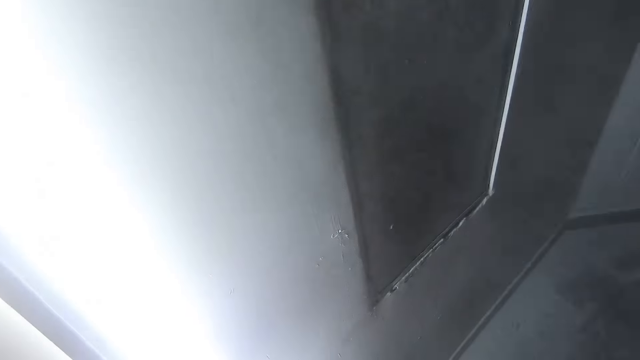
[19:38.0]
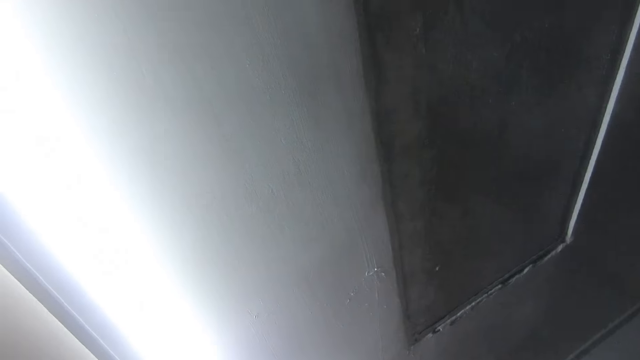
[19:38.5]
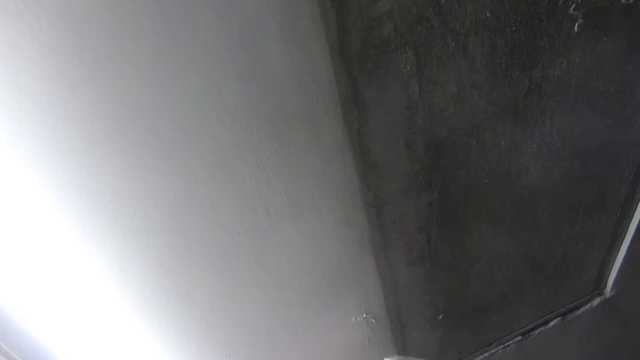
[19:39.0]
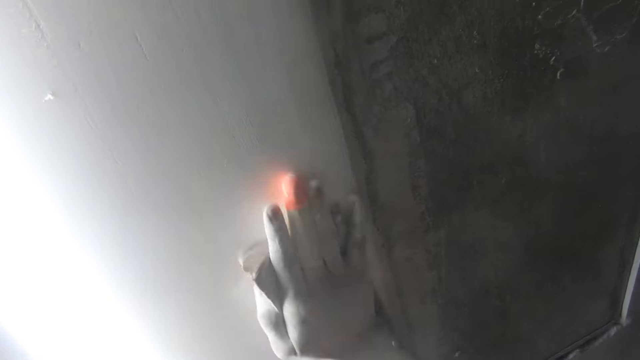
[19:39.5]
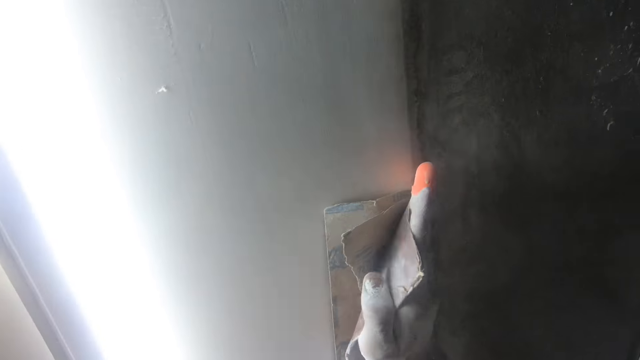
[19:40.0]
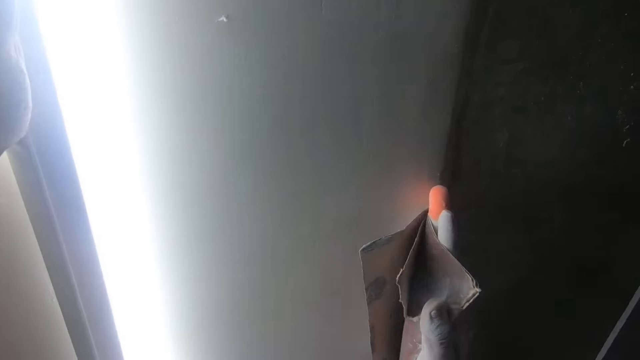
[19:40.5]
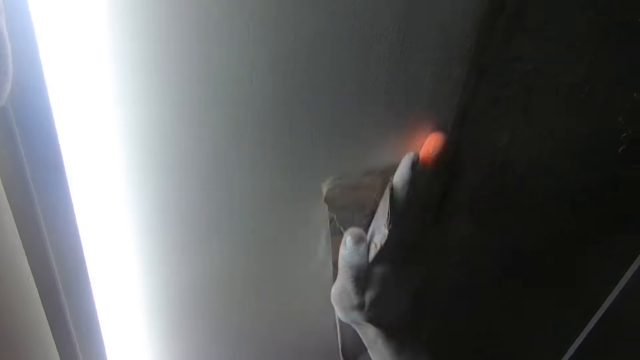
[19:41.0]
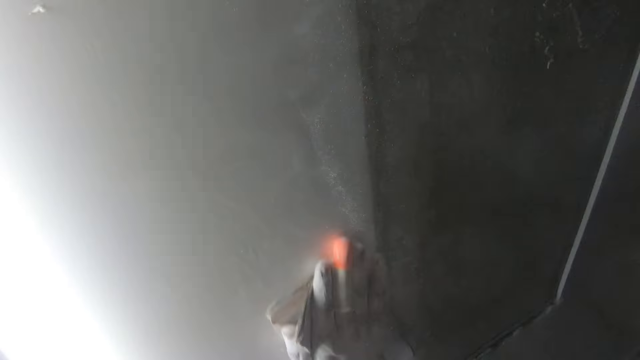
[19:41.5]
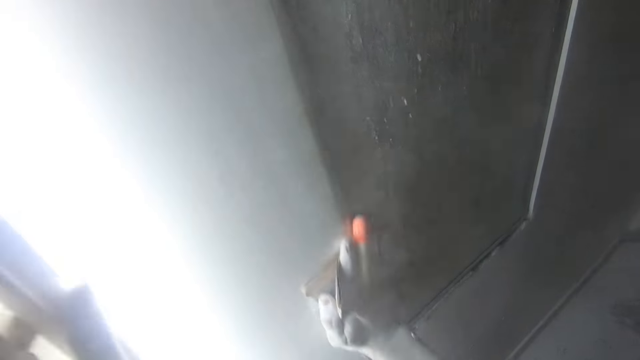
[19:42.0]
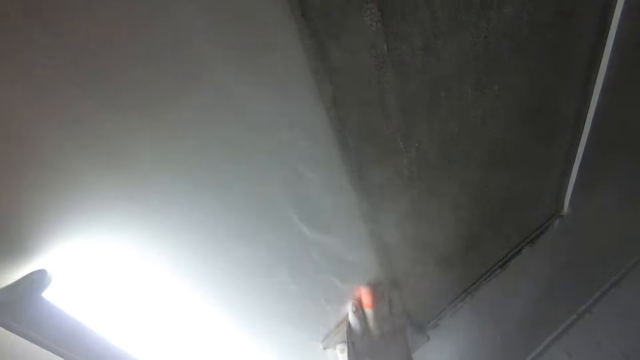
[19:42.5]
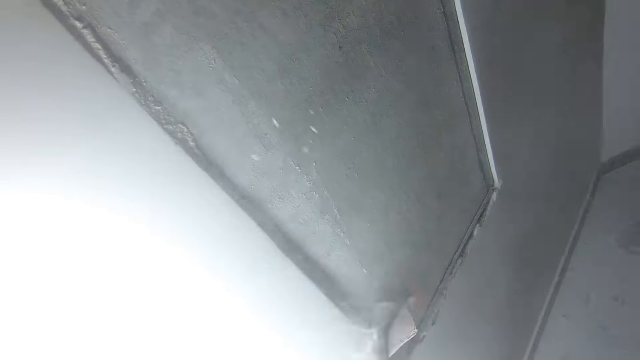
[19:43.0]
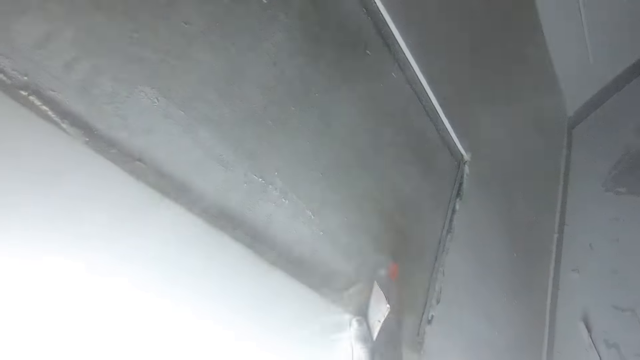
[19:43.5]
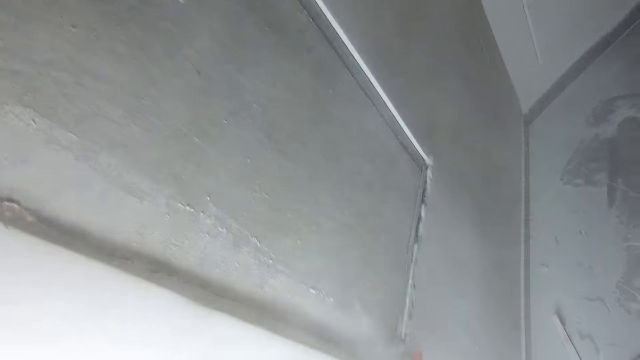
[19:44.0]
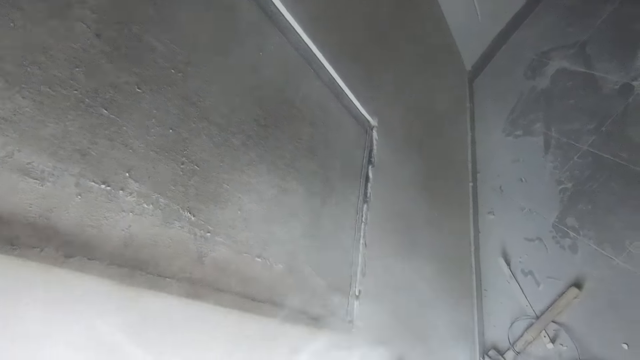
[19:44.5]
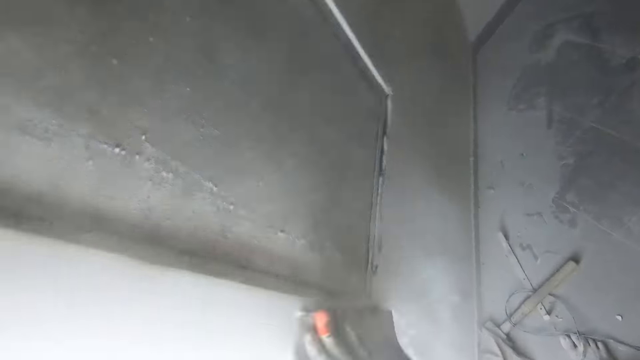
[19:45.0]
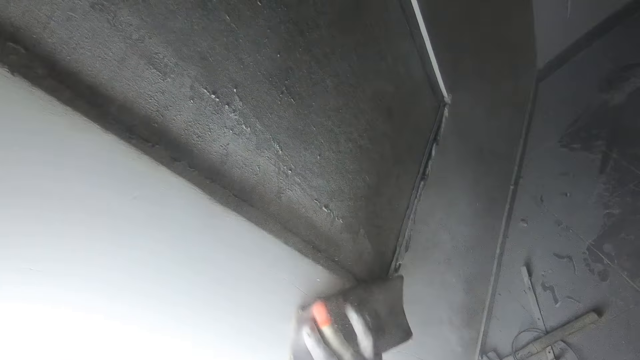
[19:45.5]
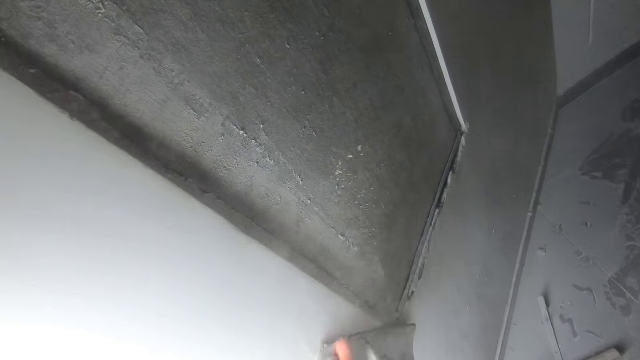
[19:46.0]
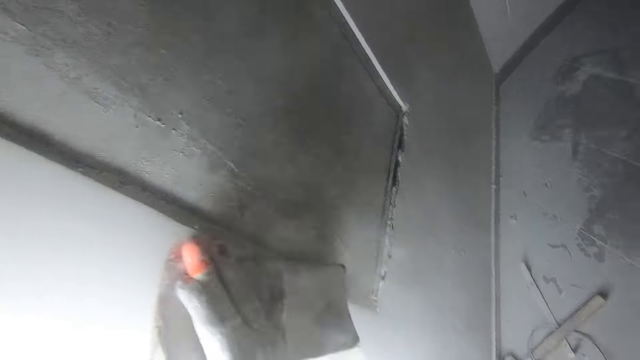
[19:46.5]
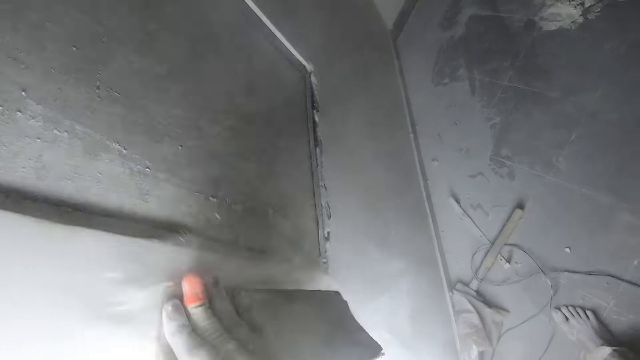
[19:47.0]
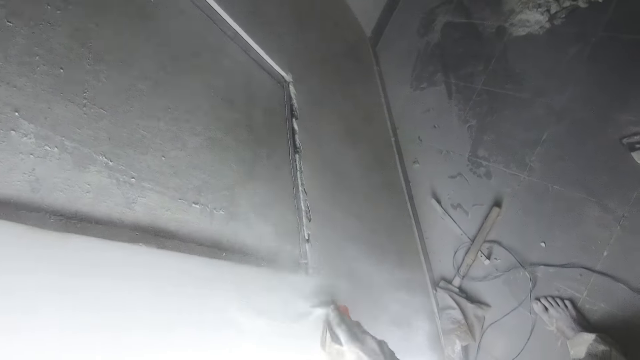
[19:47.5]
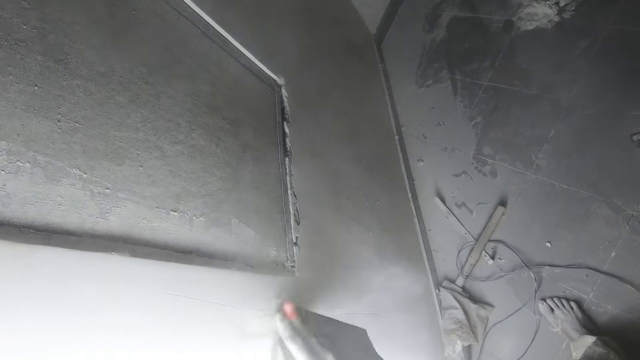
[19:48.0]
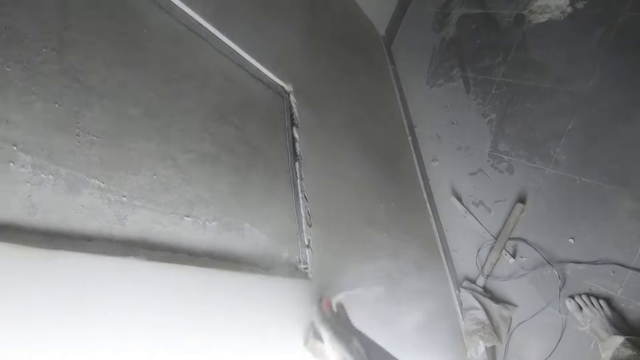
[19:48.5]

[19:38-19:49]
The camera wearer dusts the paper. They look towards the wall. They sand the wall with the sandpaper. They view the sandpaper. They sand the wall with the sandpaper using the right hand. They clean the wall with the sandpaper.

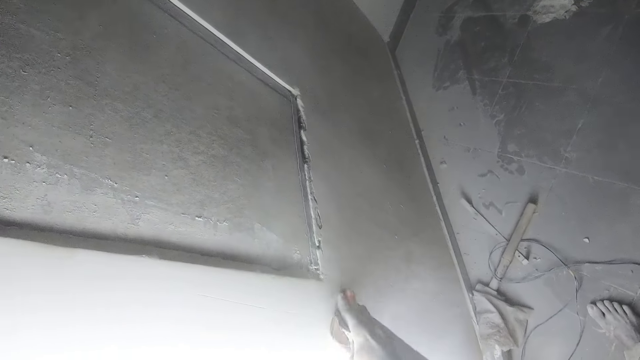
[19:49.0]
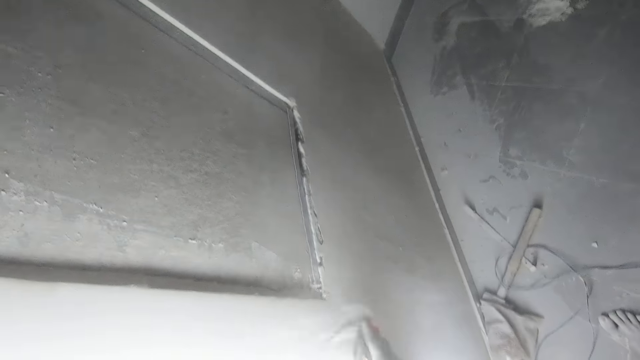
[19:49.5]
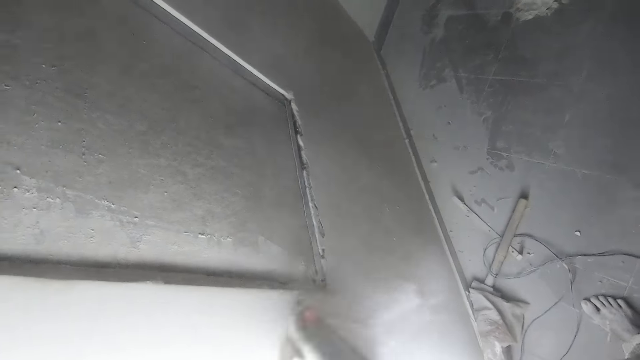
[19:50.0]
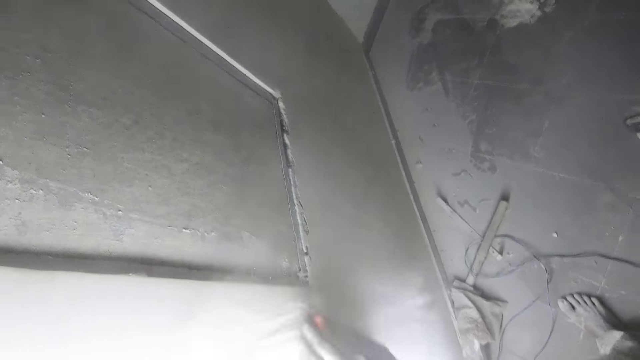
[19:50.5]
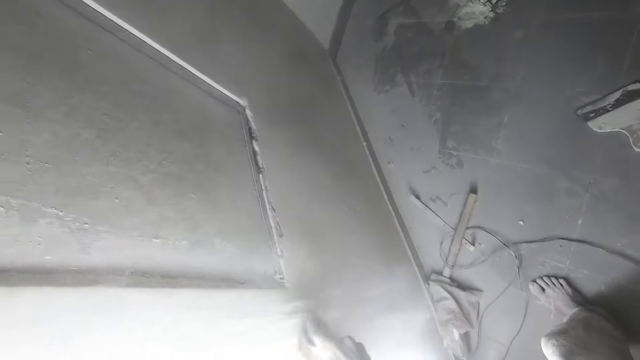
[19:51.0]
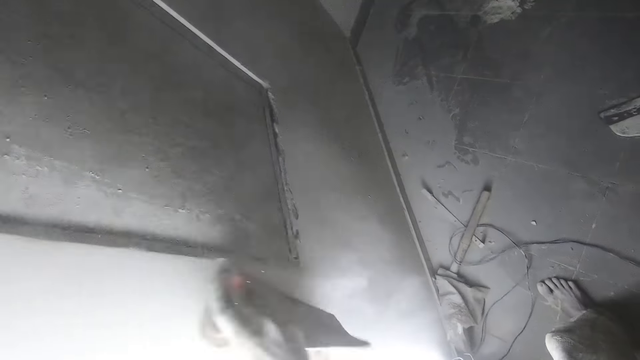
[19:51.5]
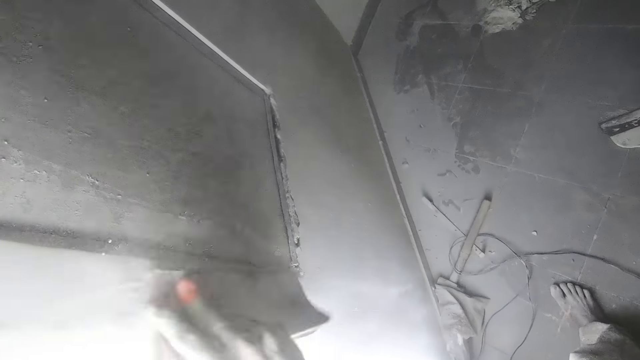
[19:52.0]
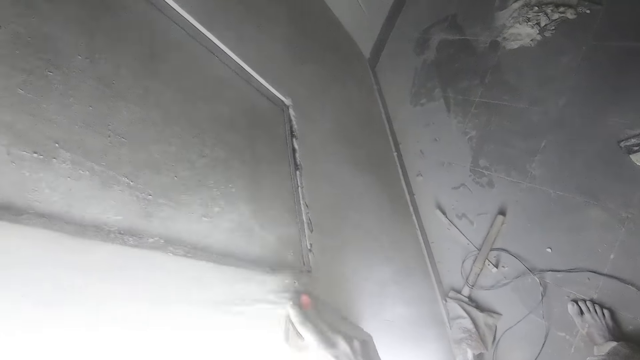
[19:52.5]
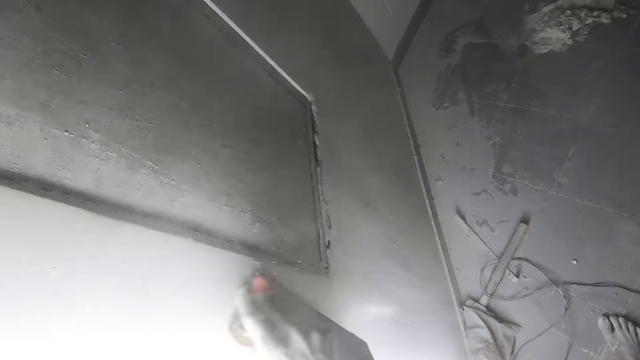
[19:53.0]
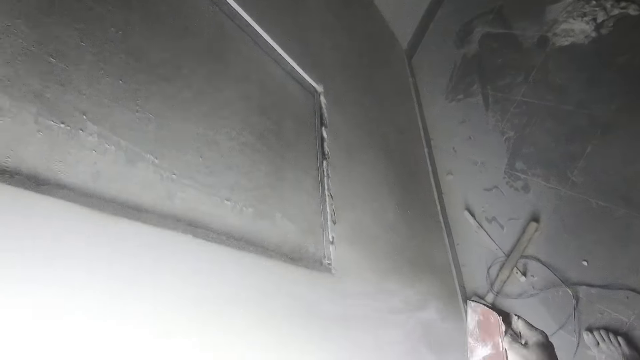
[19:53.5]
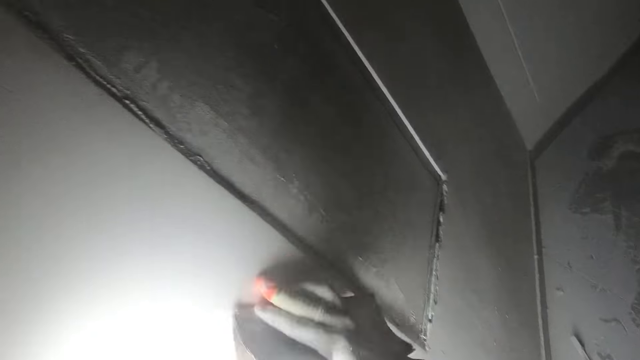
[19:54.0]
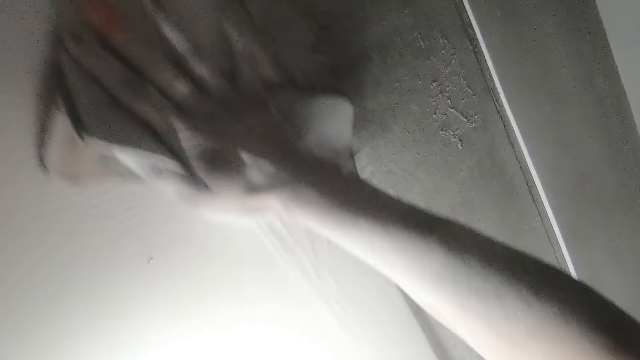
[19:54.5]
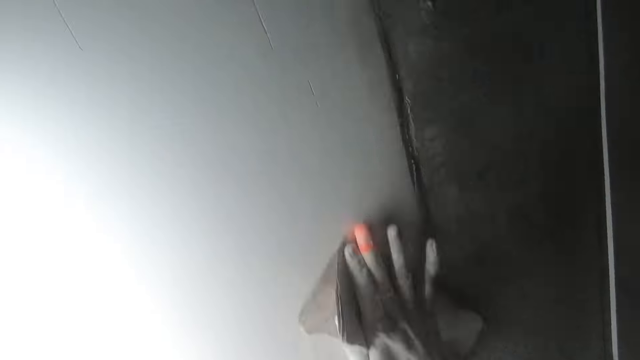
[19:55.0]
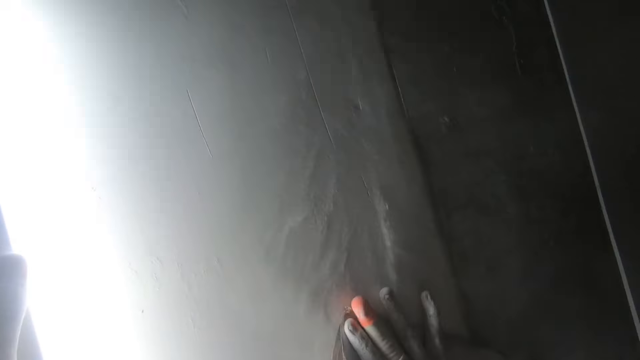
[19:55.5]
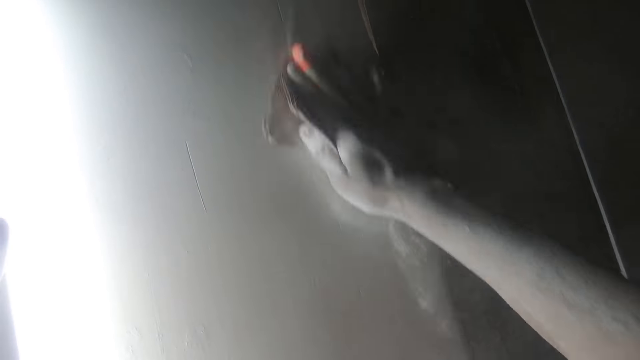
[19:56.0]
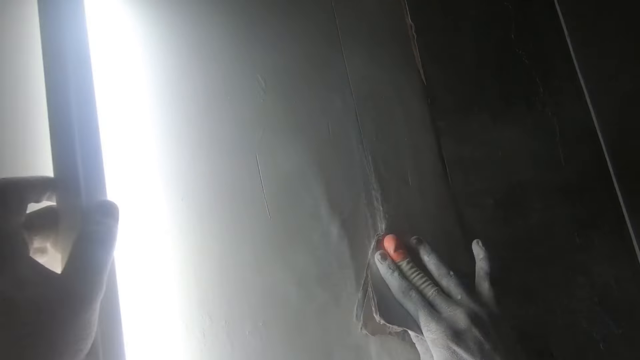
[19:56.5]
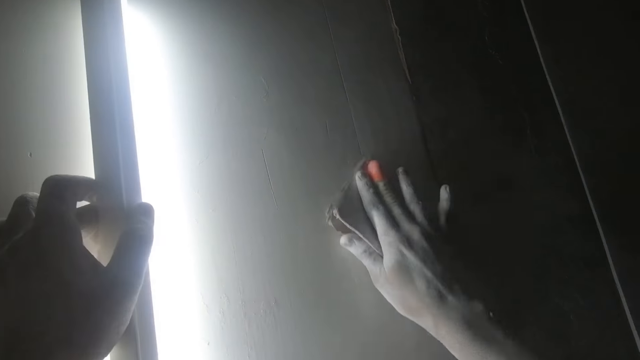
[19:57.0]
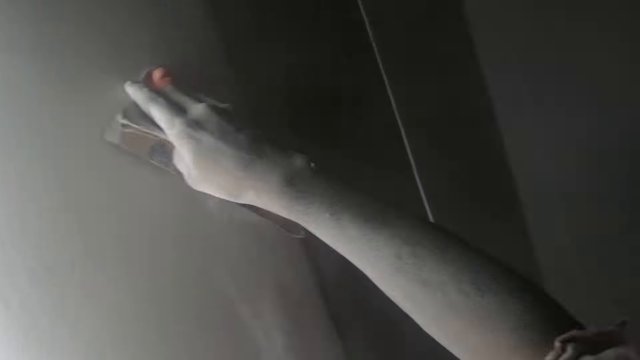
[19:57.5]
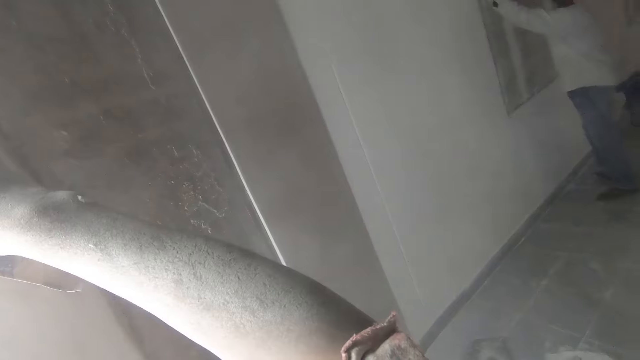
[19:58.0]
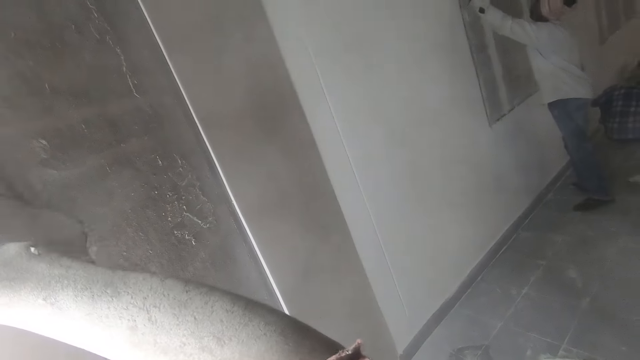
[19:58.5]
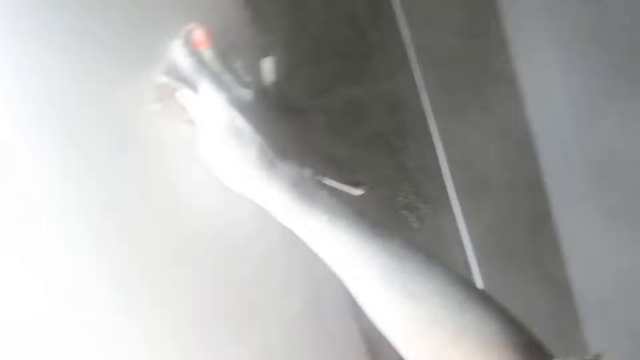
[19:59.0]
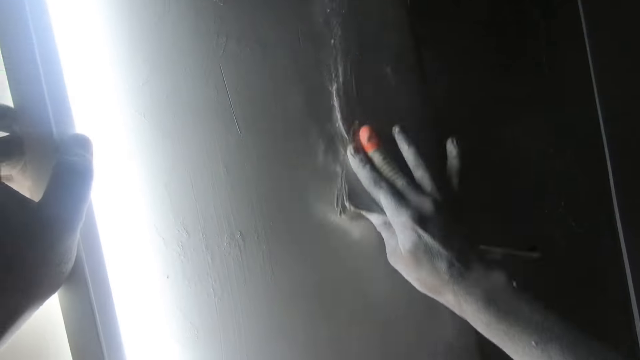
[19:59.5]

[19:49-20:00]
The camera wearer adjusts the sandpaper. They sand a wall with the sandpaper using the right hand. They adjust the sandpaper. They look towards the right. A person lifts a left hand towards the wall. The camera wearer sands the wall with the sandpaper using the right hand.
